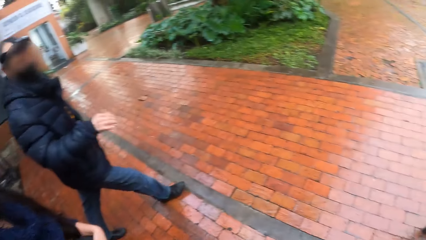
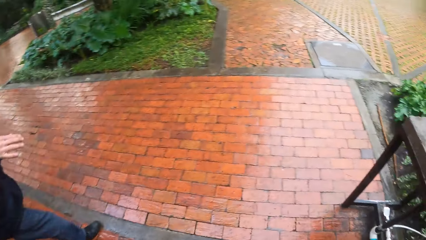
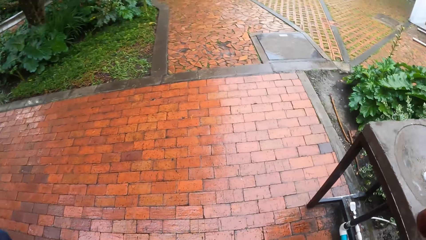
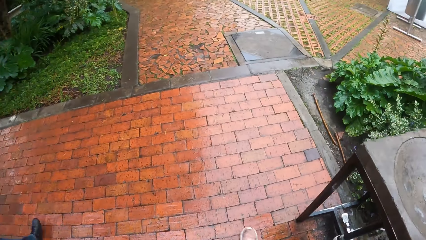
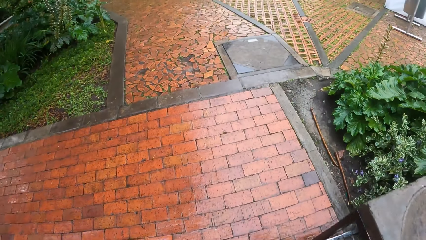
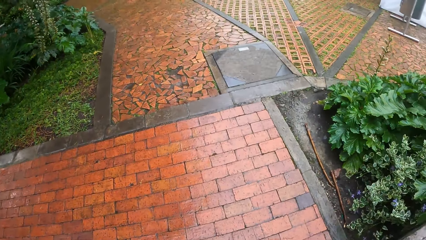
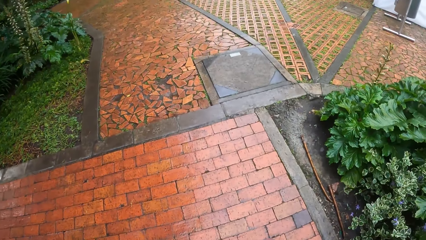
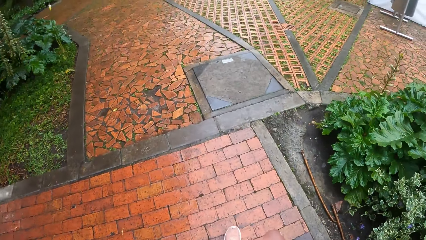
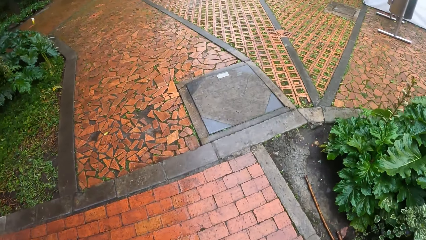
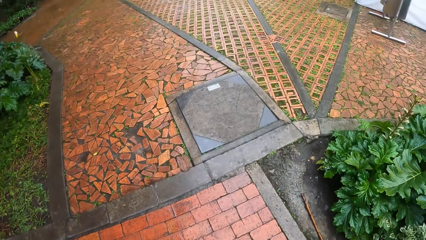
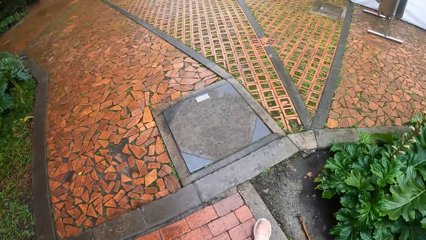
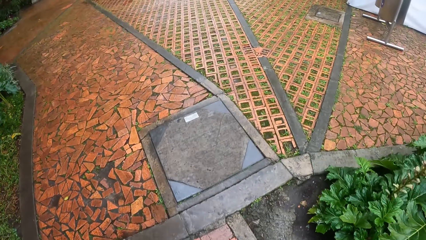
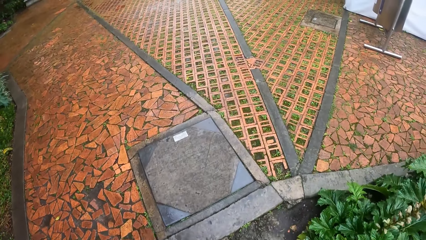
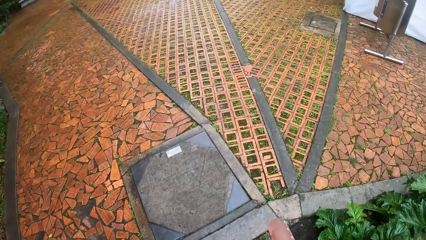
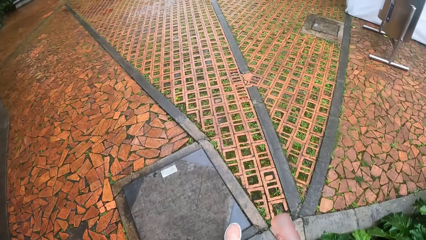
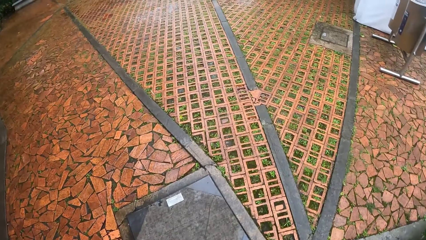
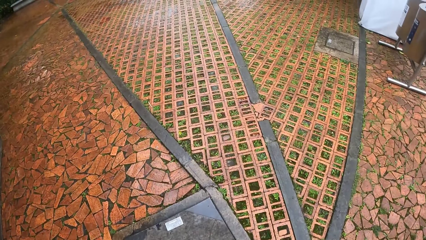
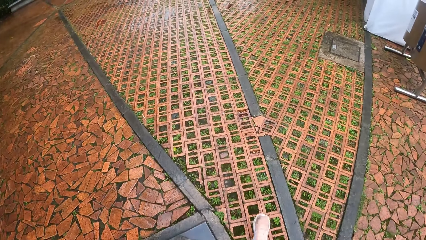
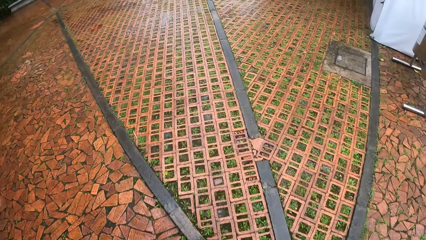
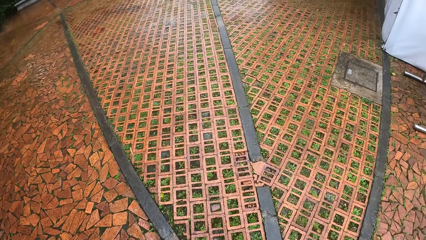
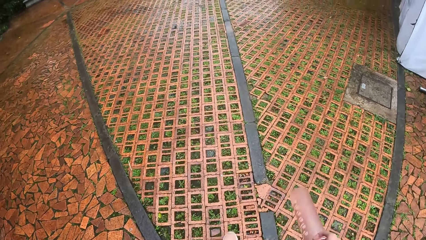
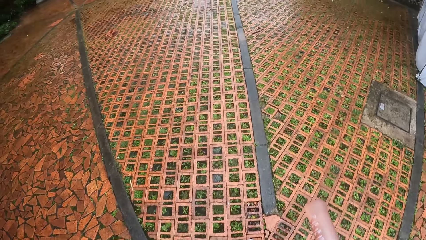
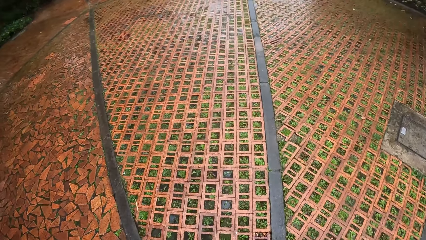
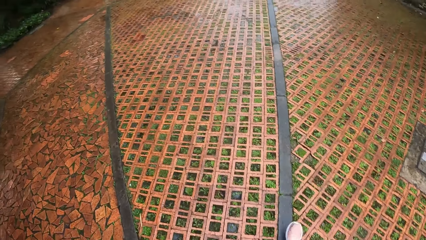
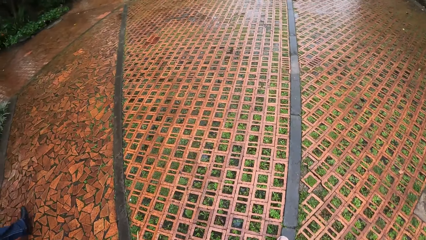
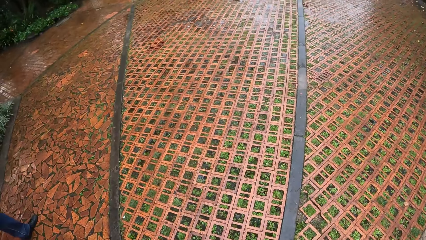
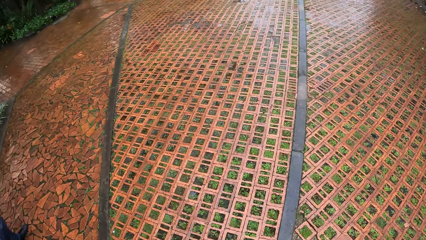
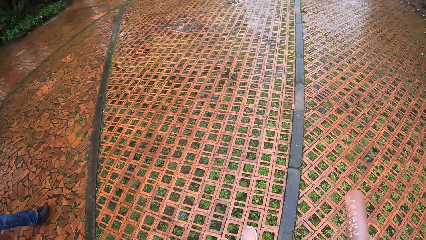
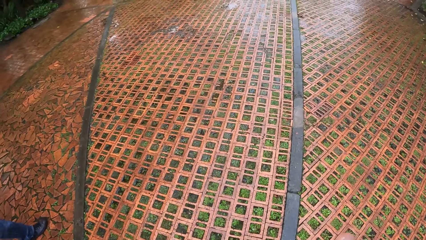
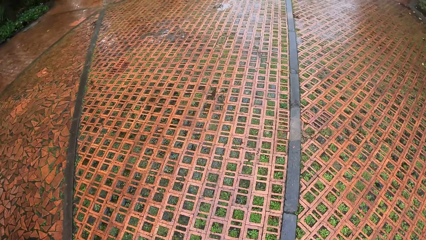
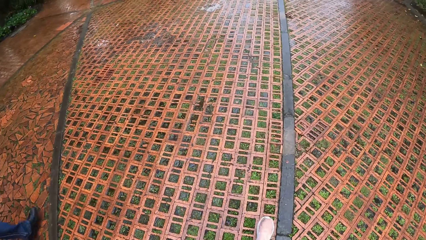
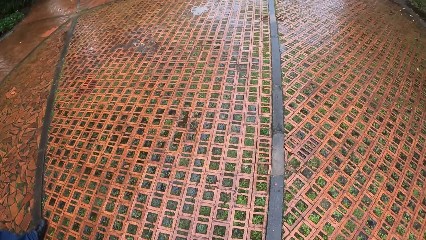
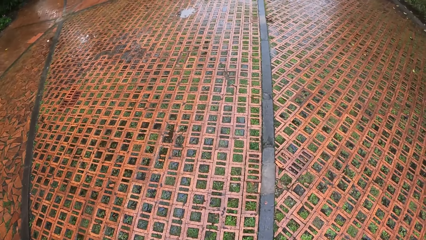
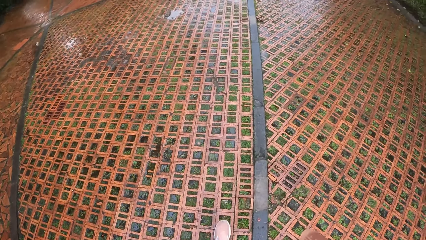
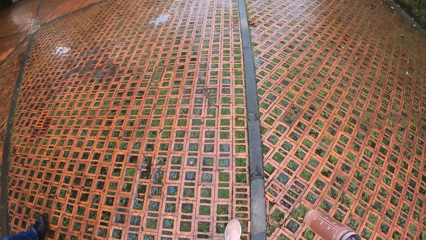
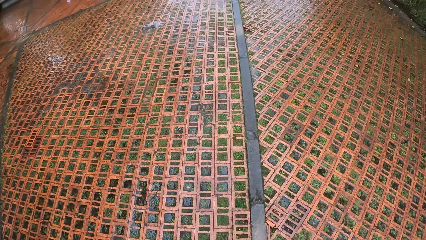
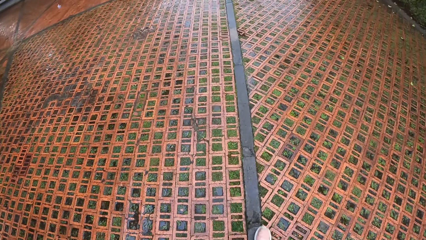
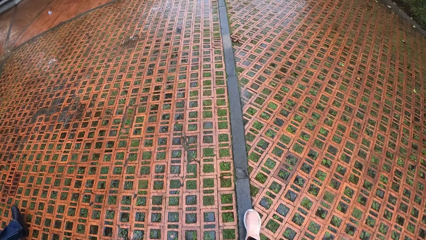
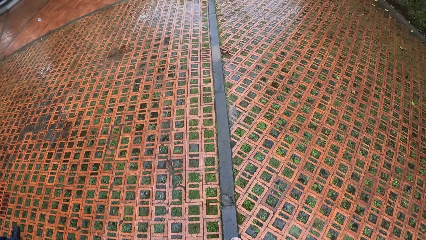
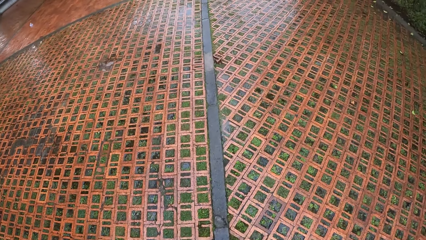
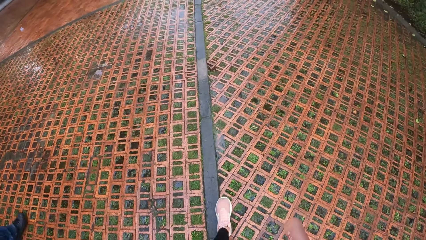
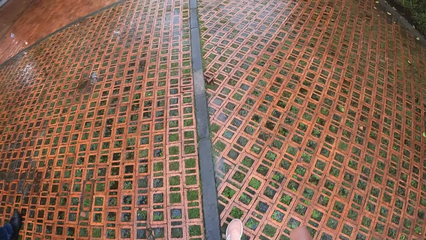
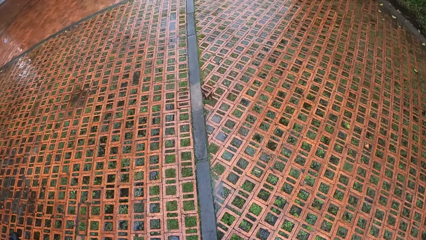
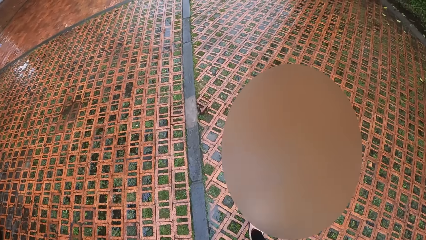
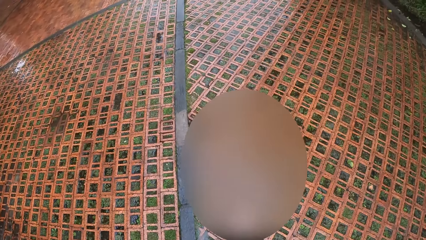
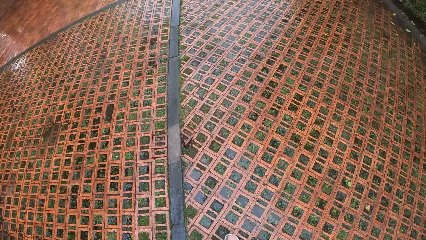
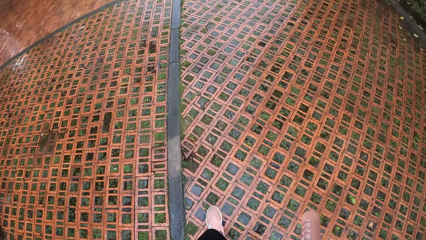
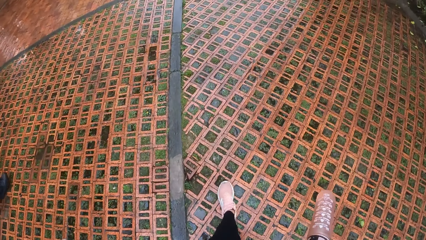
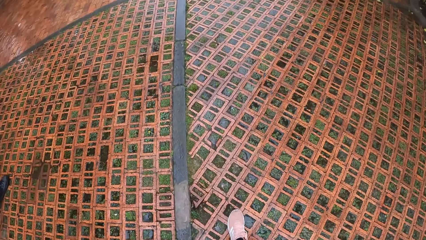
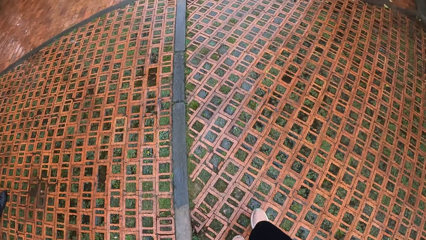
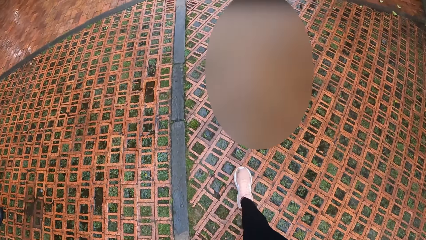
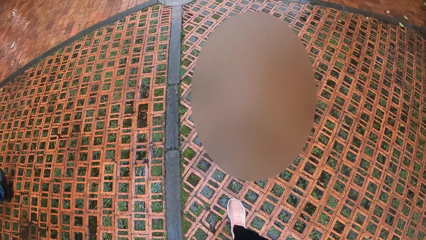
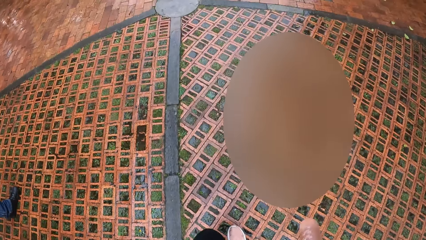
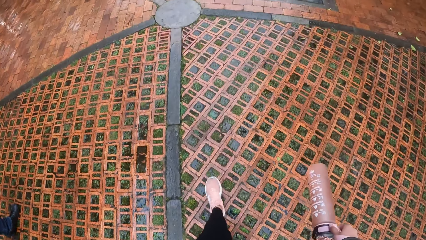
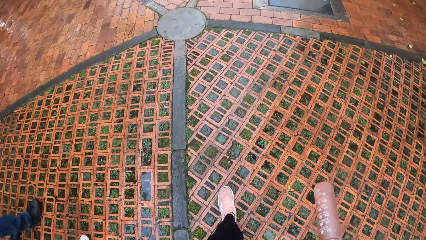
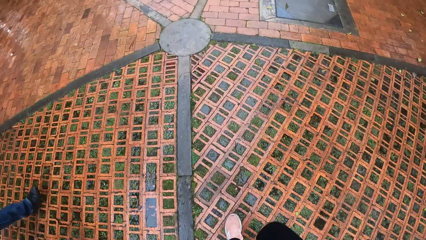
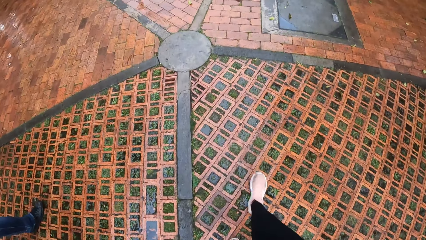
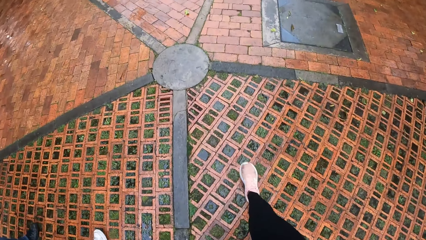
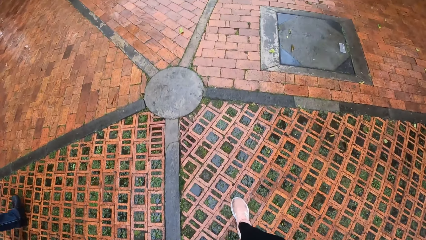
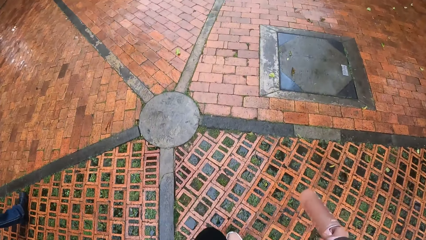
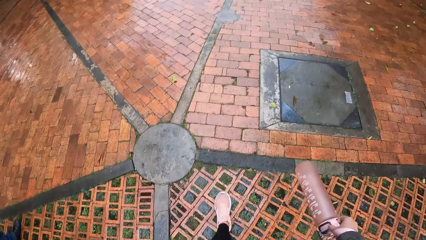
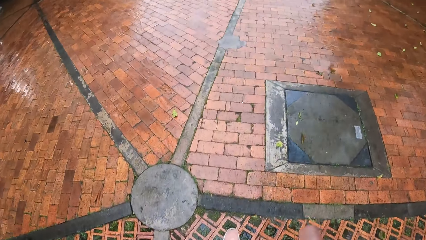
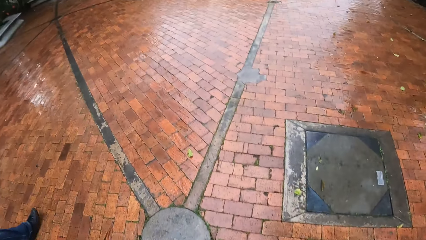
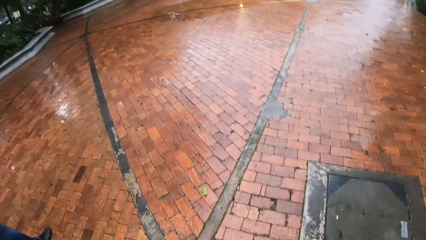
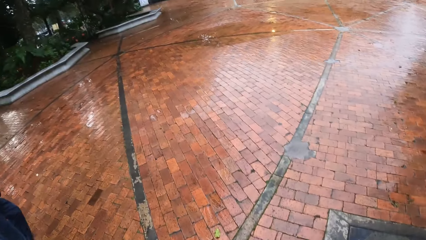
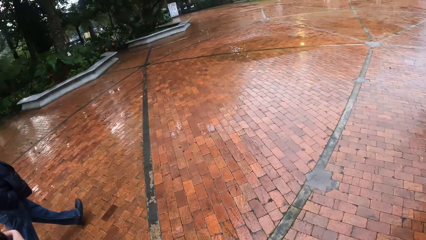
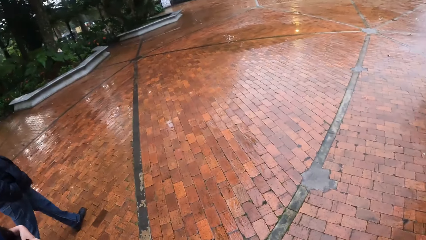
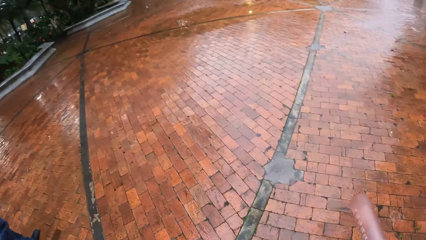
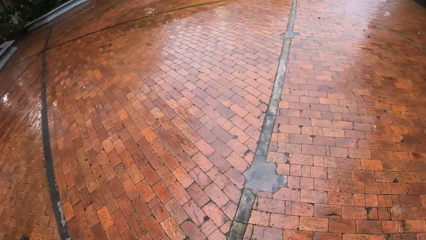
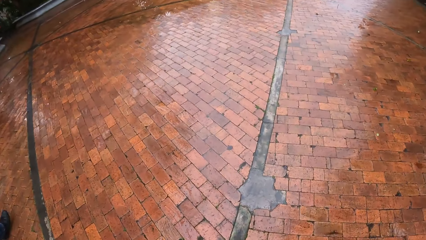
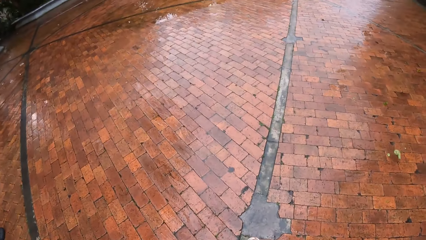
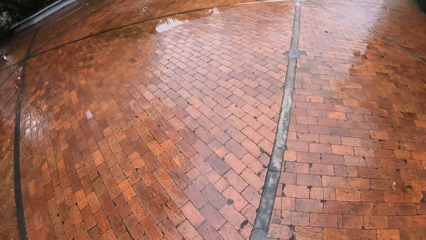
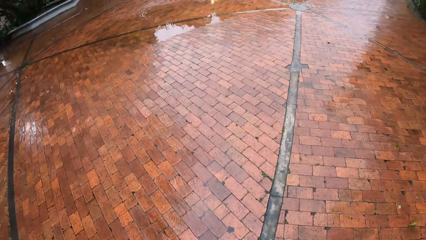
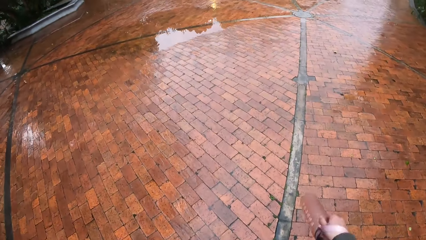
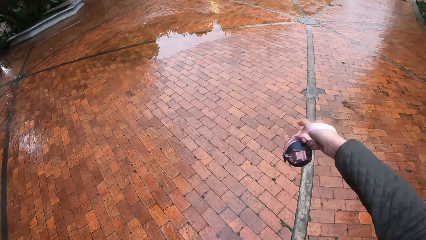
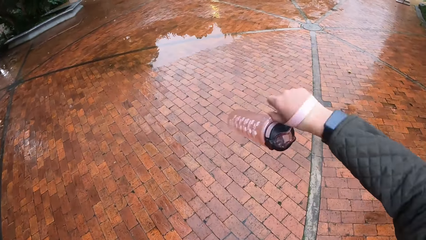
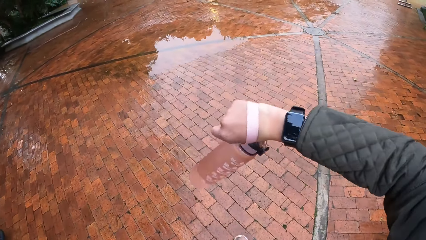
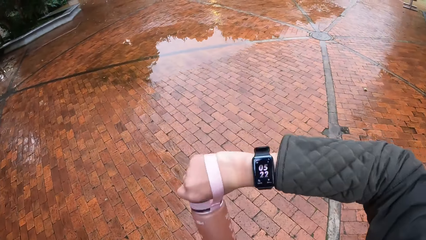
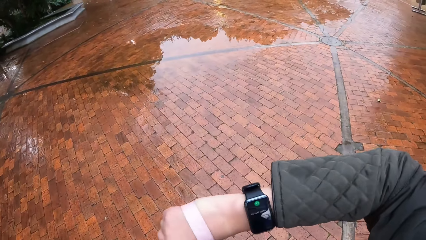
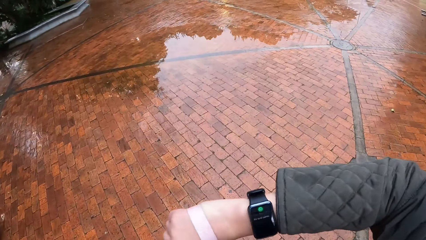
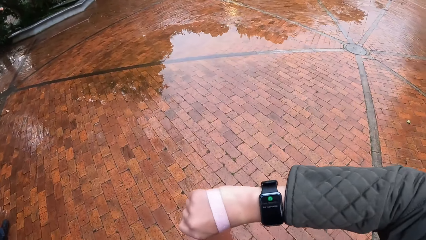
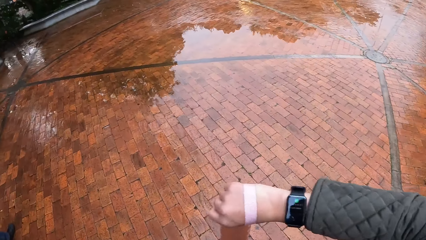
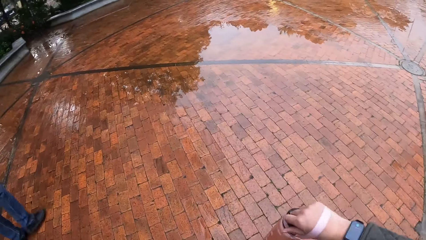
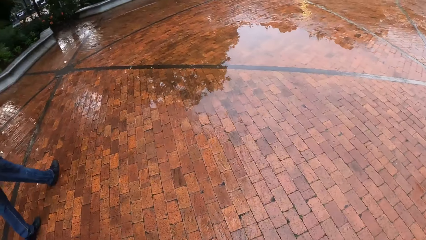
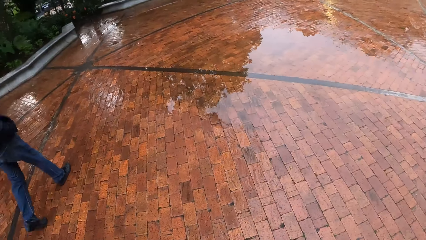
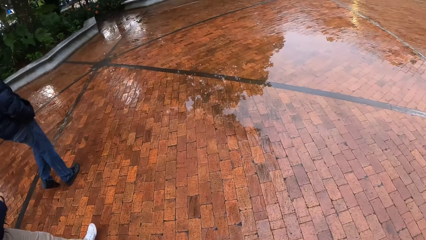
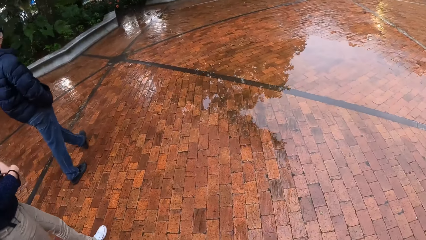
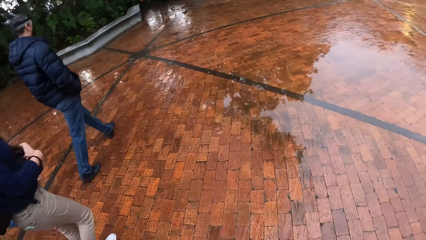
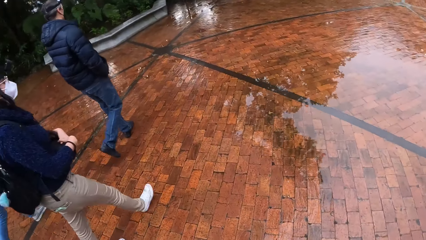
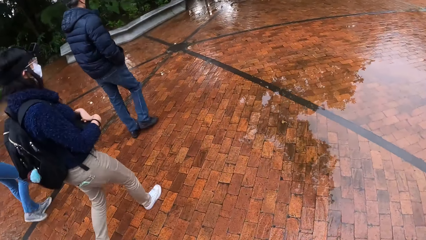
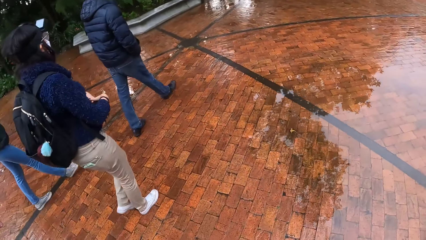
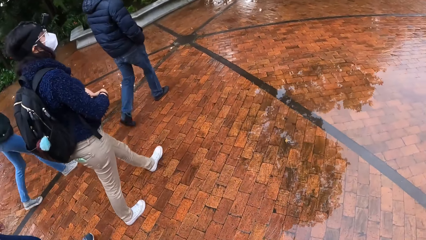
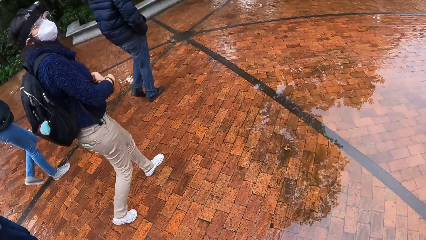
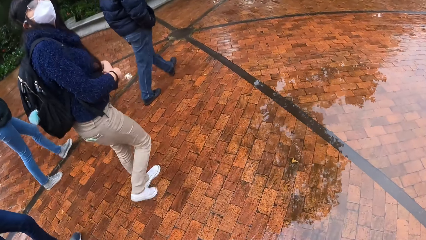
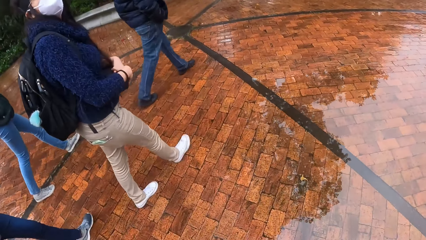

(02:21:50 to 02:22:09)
Ladies and a man walk on a pavement. The camera wearer walks on the pavement. She looks at the wristwatch in her right hand.
